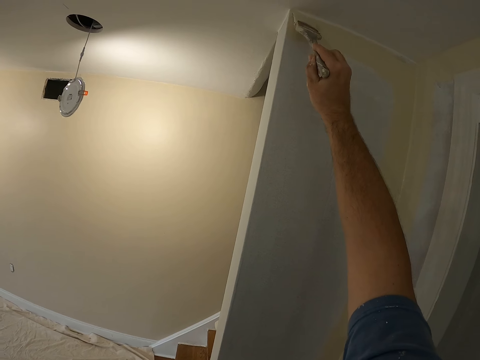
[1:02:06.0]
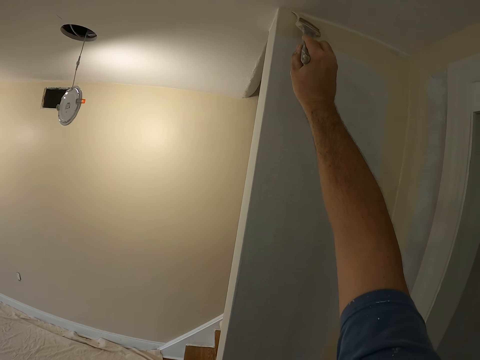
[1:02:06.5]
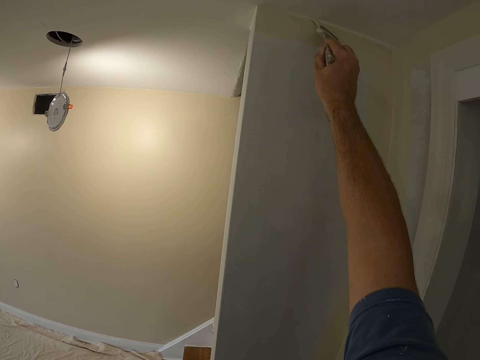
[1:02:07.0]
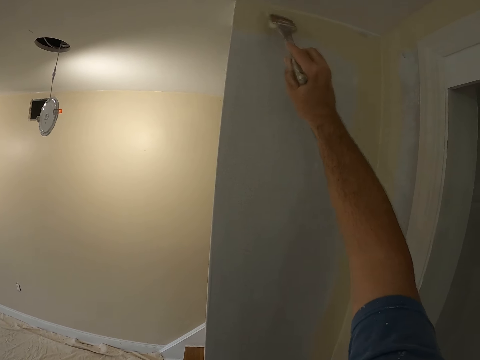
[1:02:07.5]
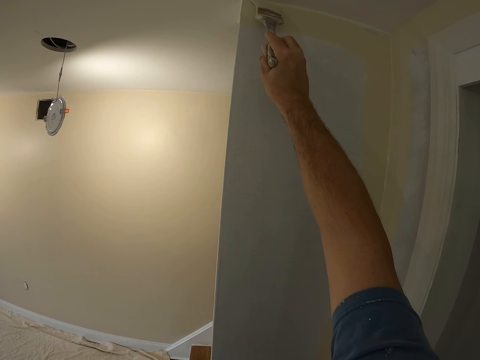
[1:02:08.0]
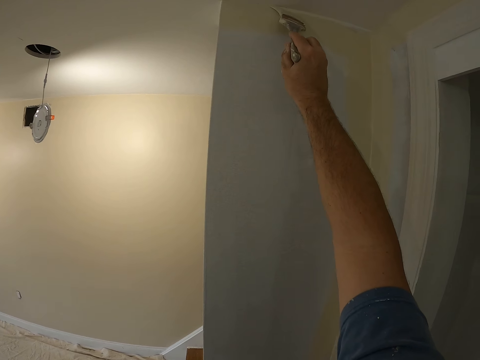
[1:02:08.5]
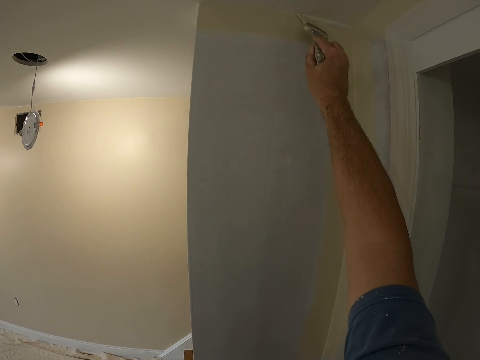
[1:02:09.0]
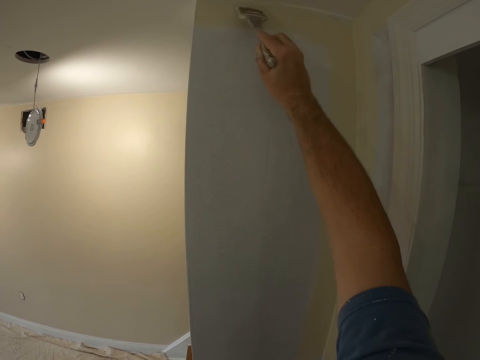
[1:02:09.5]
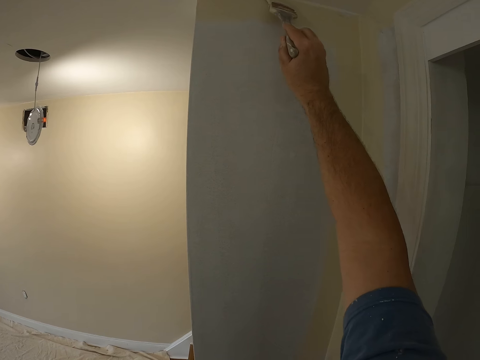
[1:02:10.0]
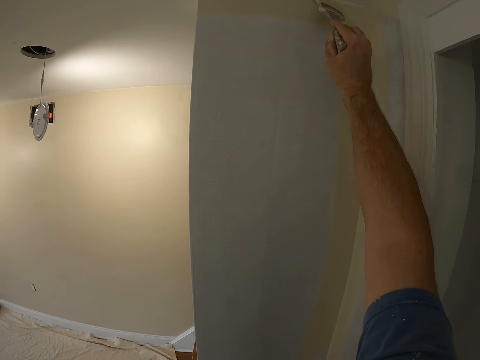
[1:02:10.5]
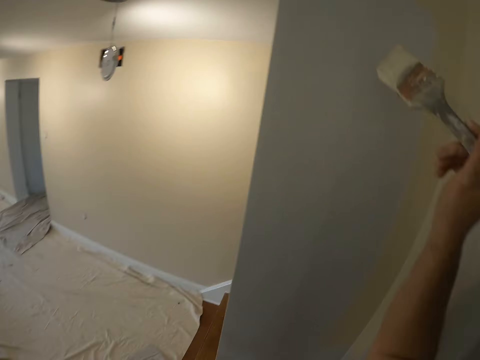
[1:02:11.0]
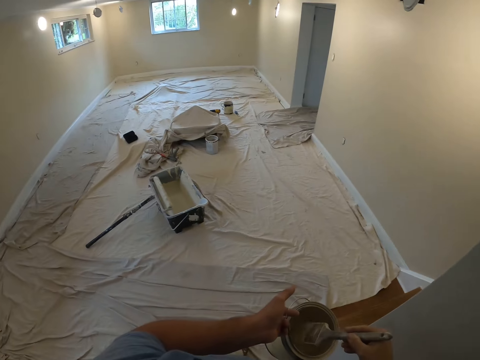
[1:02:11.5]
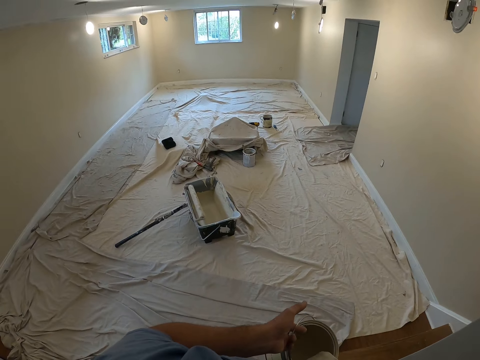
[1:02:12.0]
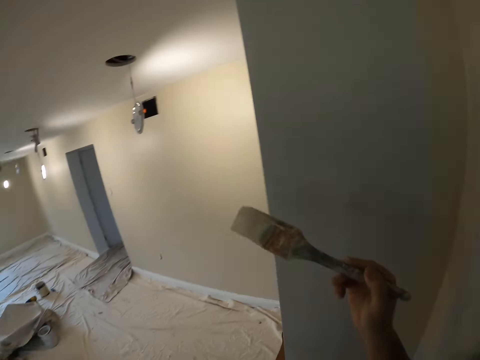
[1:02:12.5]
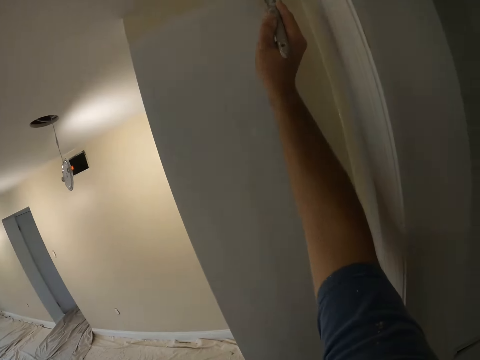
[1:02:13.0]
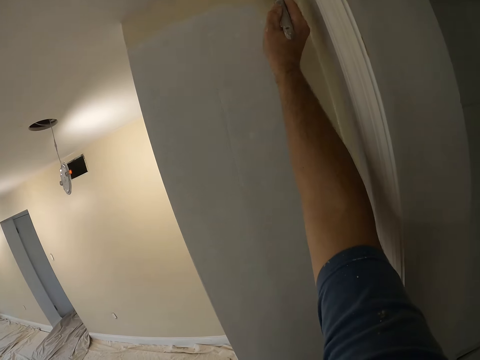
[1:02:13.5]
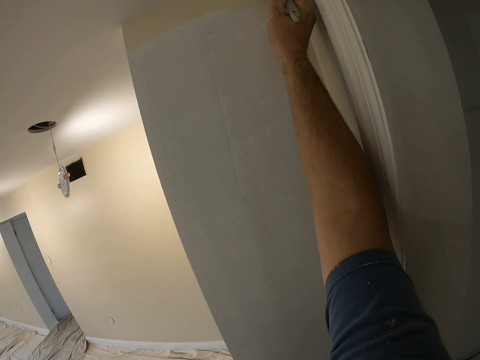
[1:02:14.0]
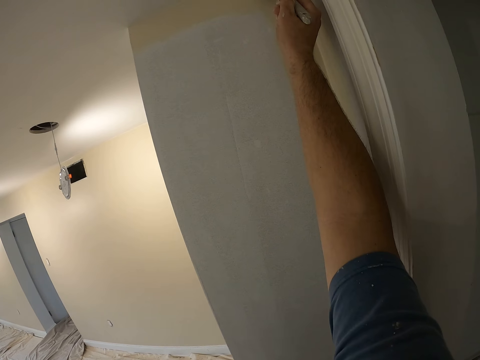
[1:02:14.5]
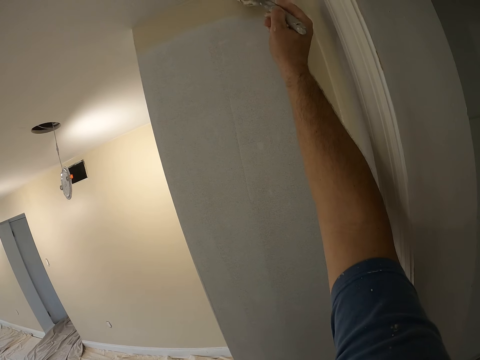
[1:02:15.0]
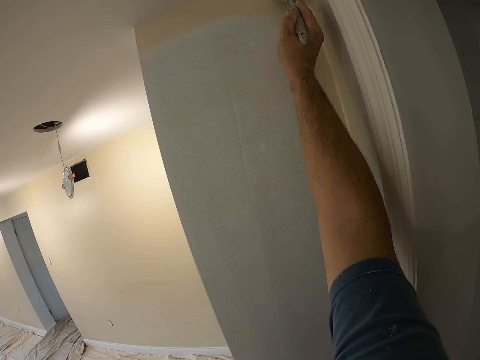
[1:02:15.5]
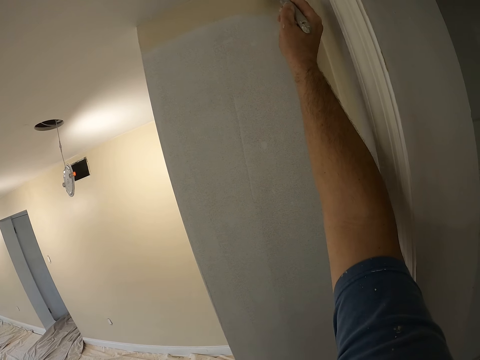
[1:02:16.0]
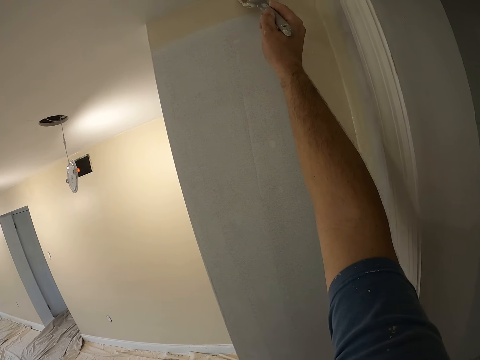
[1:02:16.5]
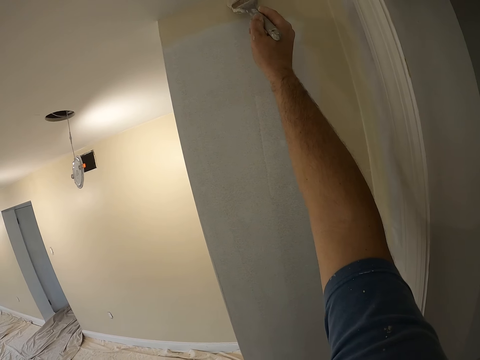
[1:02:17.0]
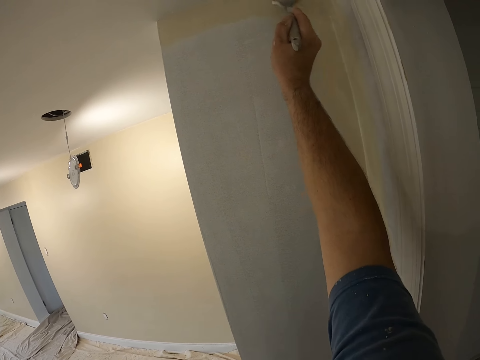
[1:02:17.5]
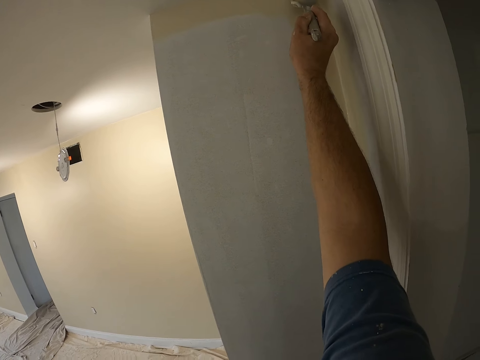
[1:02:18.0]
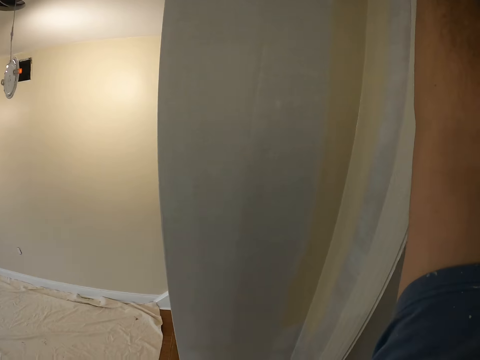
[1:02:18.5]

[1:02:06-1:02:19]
The camera wearer takes some paint from the paint can with the paint brush. They paint the wall with the paint brush.

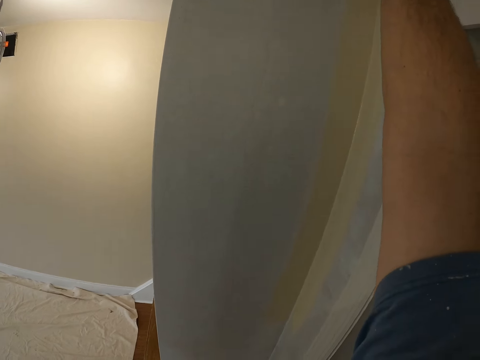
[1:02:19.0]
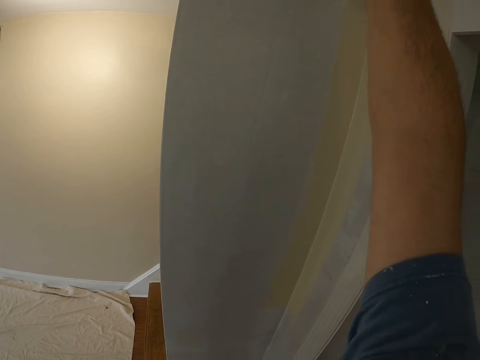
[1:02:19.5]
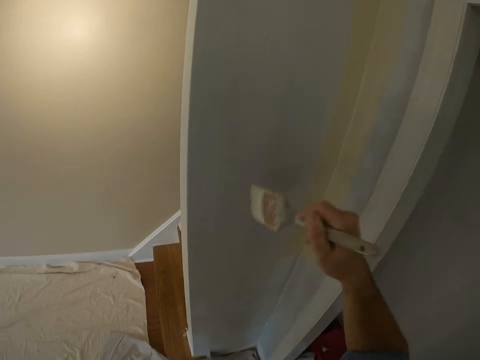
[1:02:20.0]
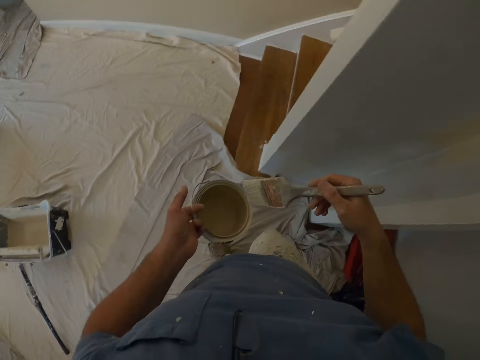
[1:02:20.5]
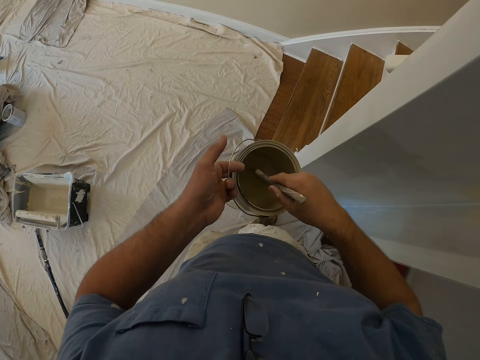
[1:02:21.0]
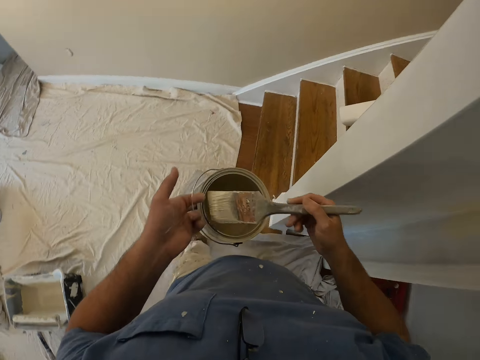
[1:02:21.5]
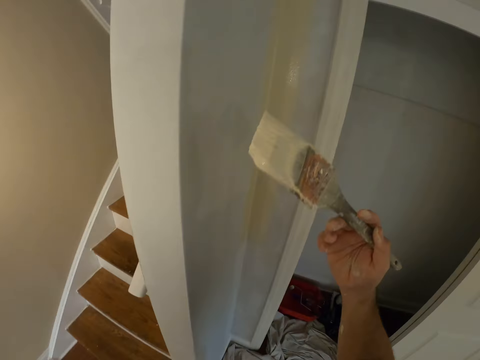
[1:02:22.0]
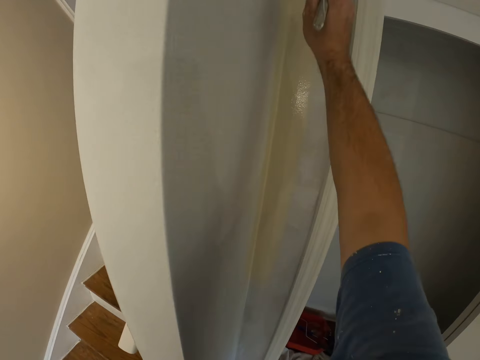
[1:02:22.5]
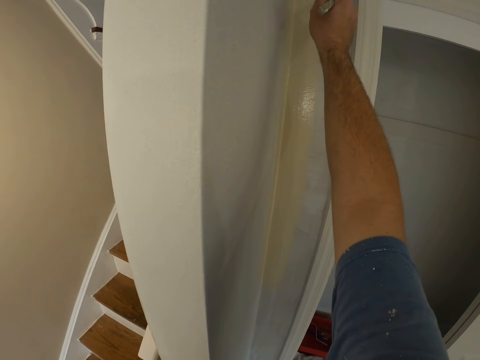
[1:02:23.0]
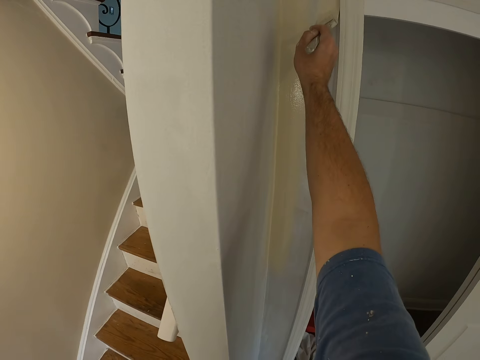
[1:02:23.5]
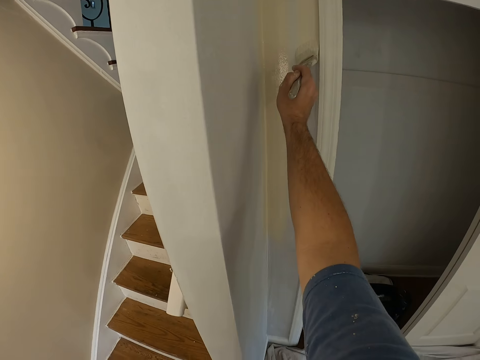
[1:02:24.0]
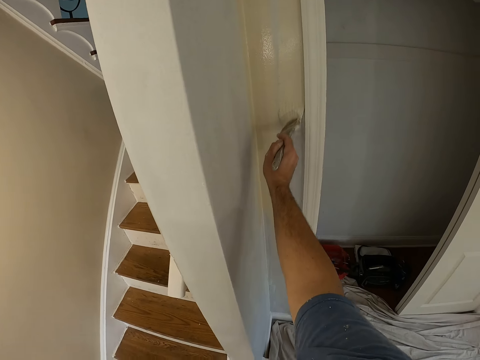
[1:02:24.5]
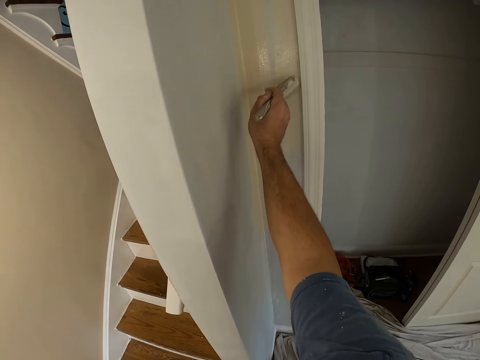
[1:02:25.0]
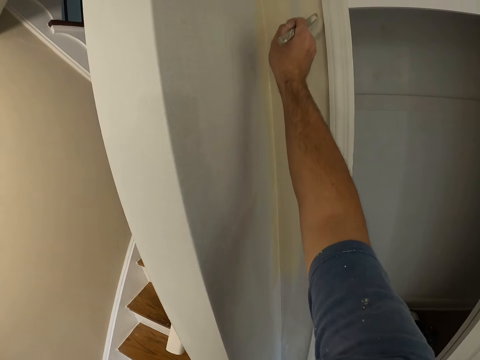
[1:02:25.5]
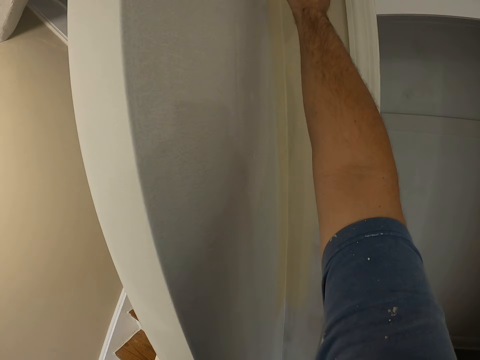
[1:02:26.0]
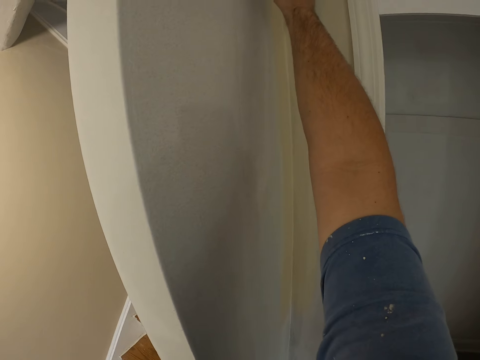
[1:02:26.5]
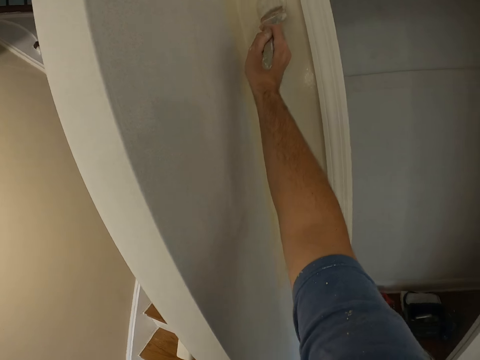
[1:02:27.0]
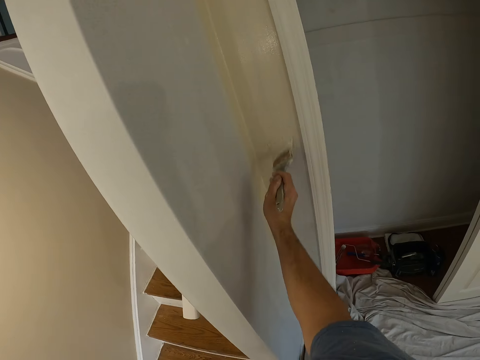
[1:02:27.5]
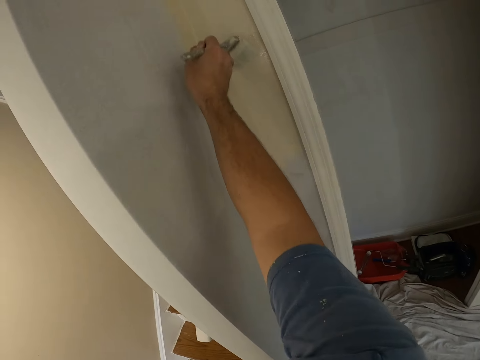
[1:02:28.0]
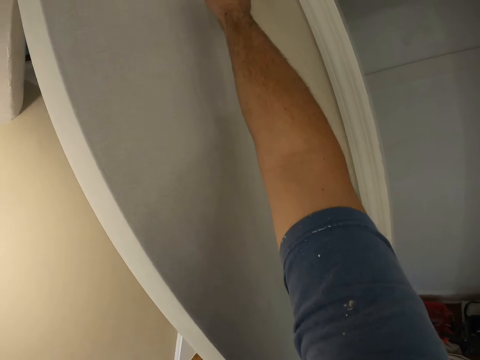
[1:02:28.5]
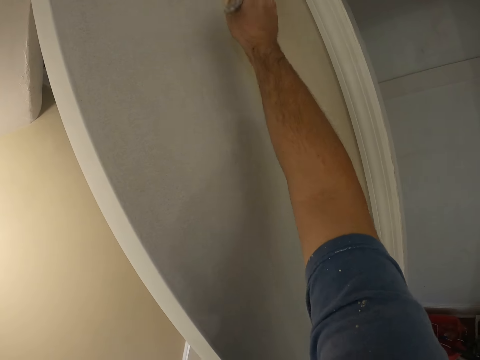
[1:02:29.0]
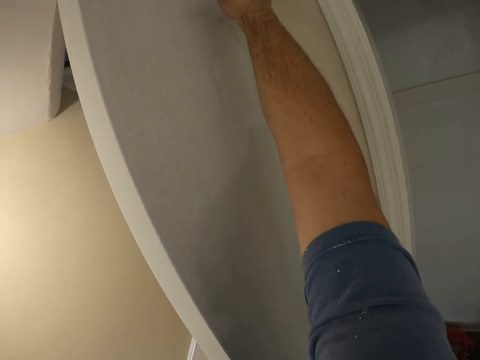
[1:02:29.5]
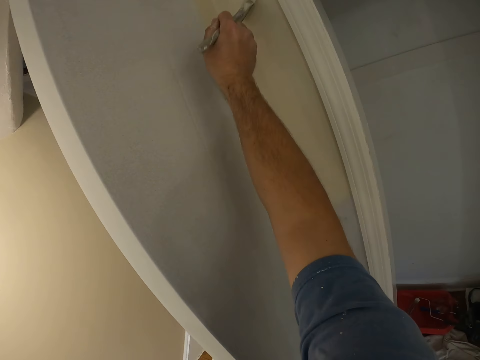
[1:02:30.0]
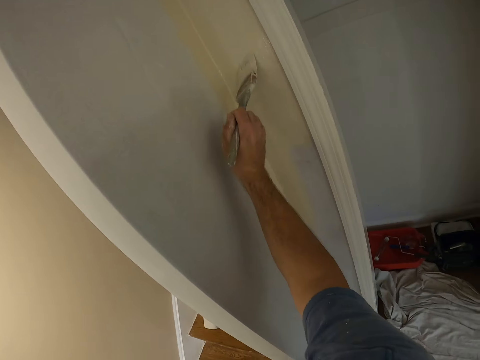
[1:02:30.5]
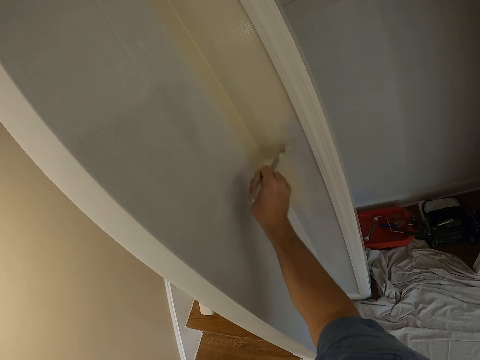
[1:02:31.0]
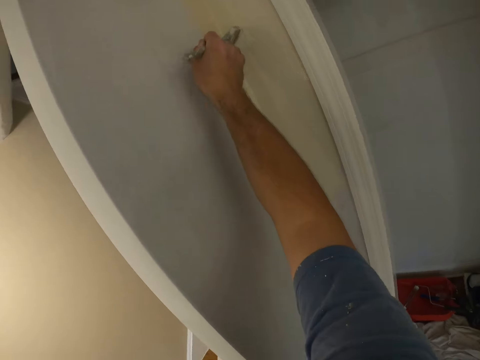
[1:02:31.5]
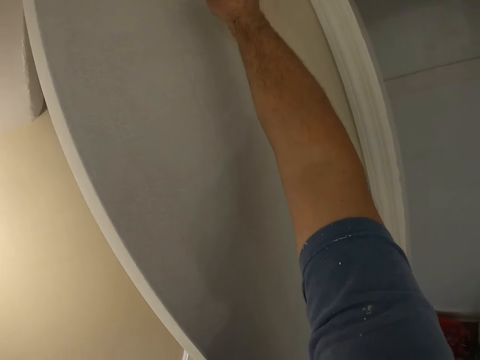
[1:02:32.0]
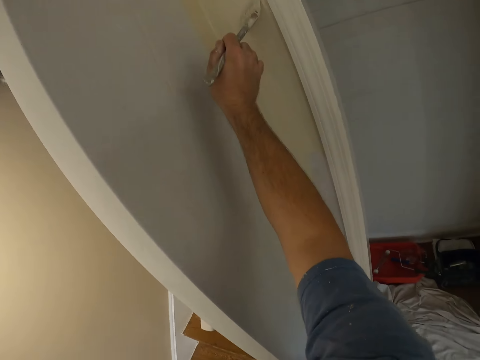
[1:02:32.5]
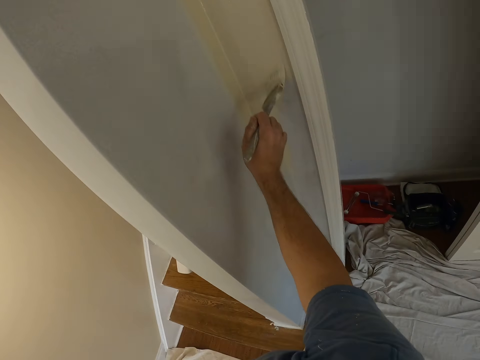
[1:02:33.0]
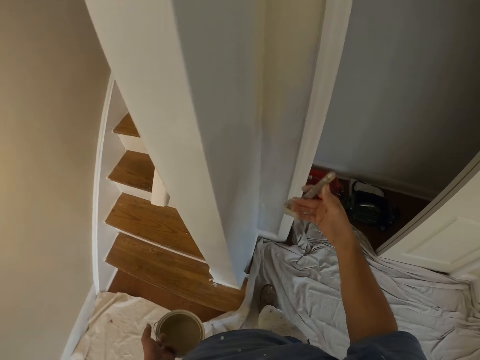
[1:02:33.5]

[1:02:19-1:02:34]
The camera wearer takes some paint from the paint can with the paint brush. They paint the wall with the paint brush.
